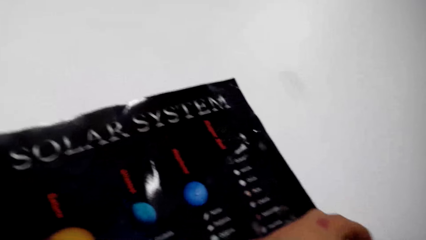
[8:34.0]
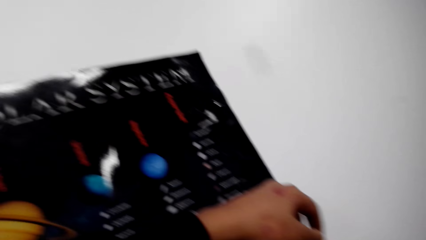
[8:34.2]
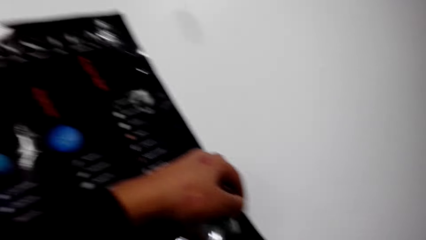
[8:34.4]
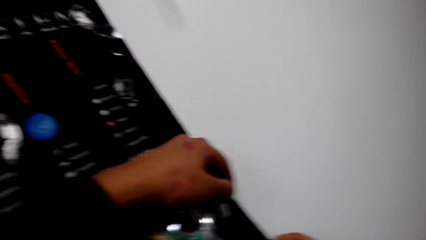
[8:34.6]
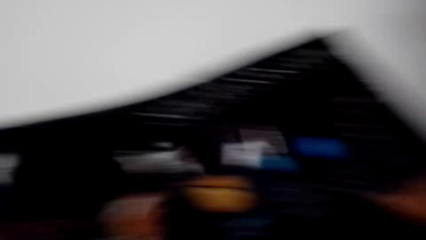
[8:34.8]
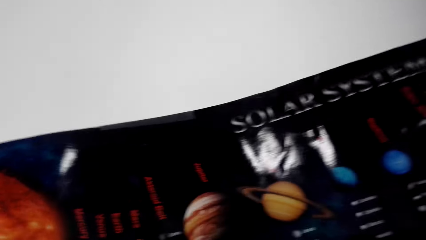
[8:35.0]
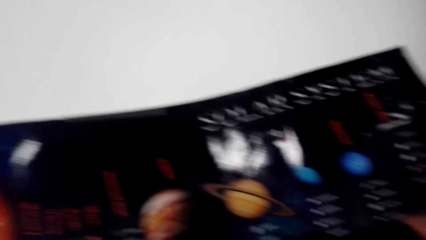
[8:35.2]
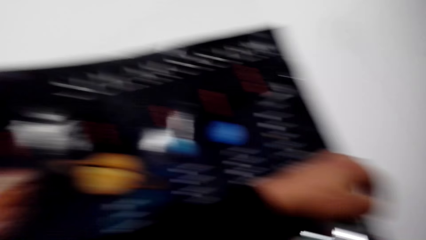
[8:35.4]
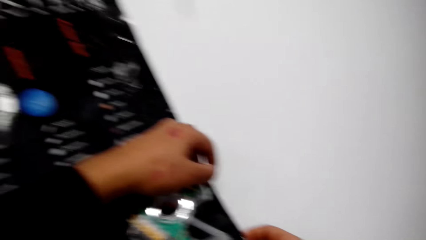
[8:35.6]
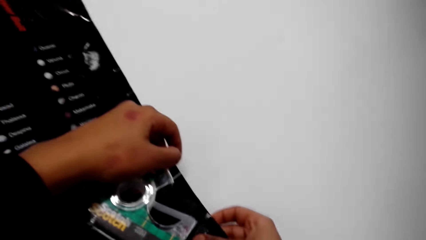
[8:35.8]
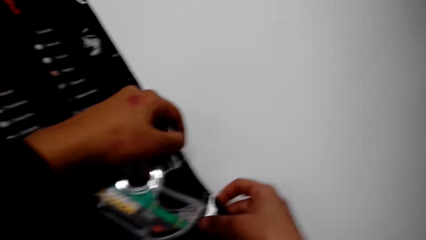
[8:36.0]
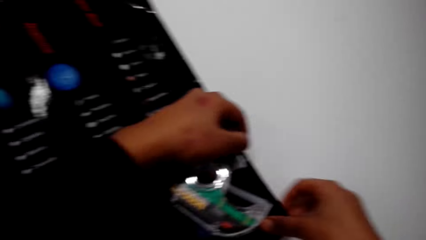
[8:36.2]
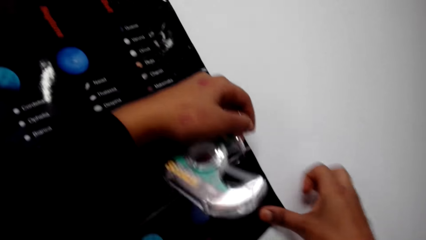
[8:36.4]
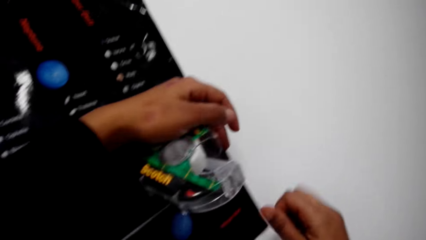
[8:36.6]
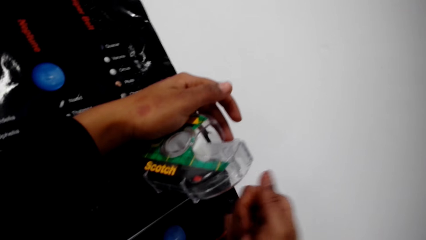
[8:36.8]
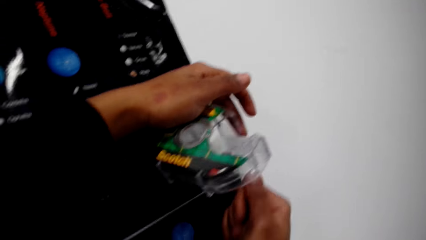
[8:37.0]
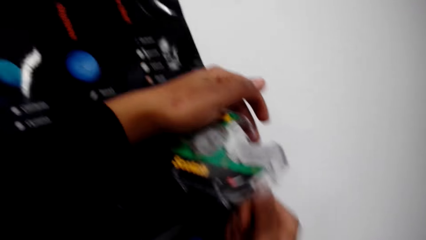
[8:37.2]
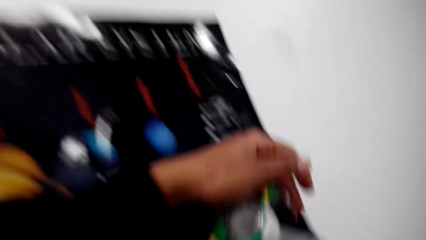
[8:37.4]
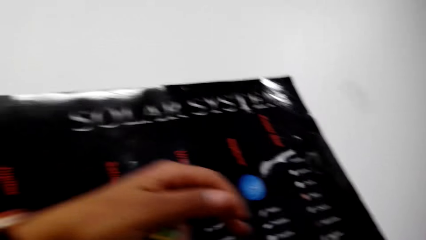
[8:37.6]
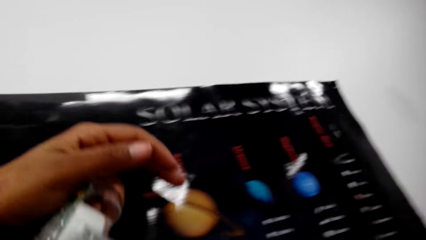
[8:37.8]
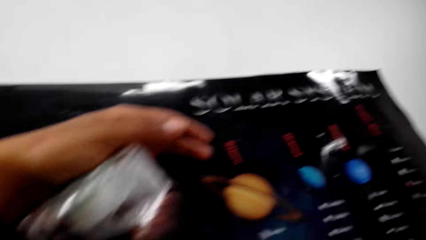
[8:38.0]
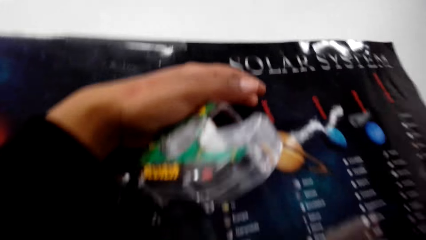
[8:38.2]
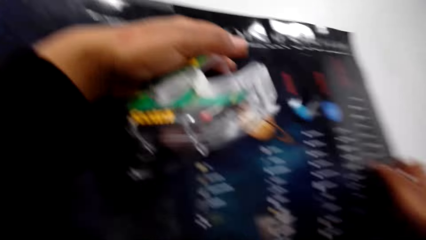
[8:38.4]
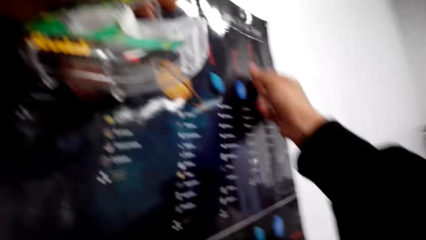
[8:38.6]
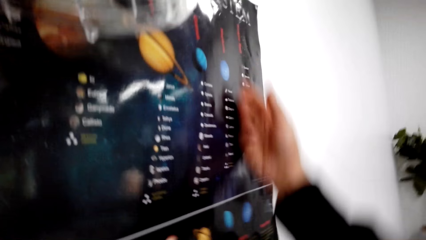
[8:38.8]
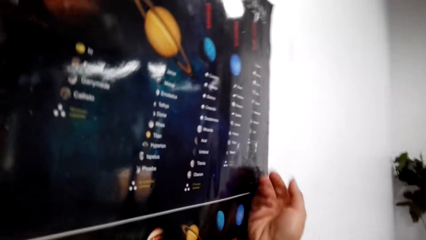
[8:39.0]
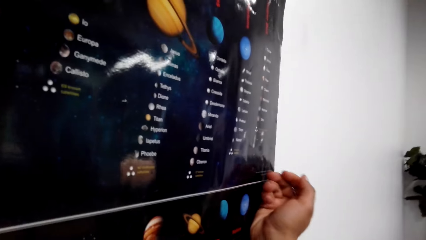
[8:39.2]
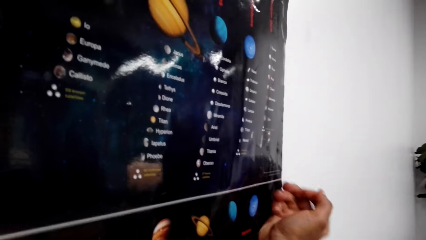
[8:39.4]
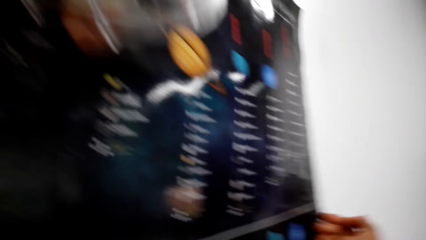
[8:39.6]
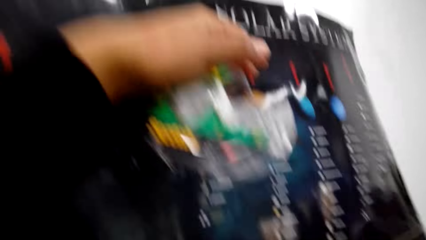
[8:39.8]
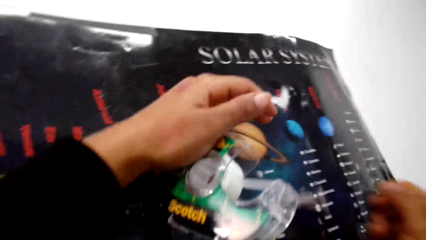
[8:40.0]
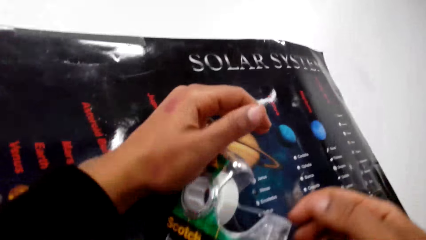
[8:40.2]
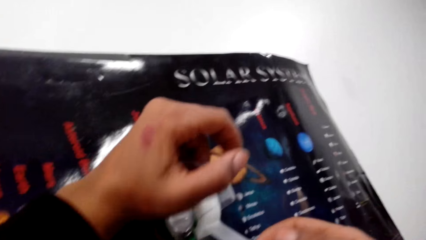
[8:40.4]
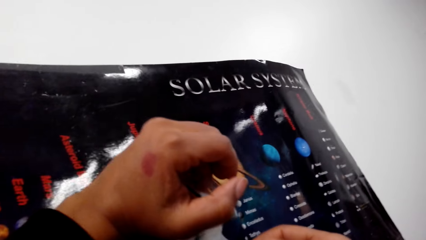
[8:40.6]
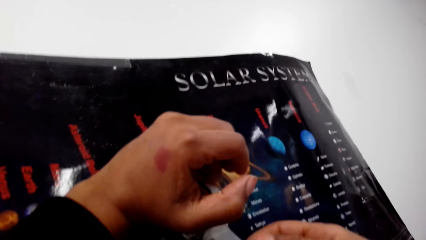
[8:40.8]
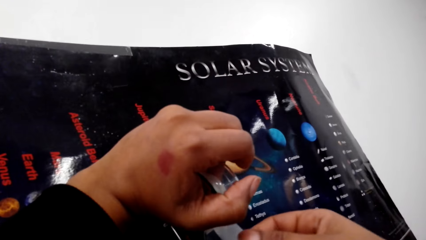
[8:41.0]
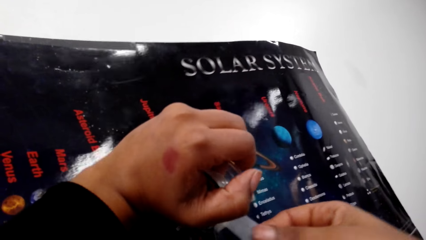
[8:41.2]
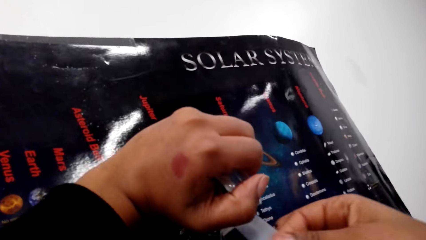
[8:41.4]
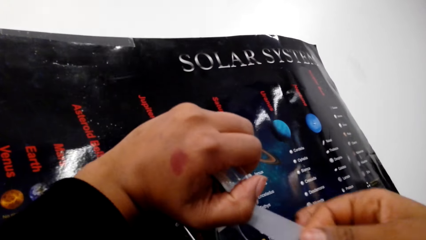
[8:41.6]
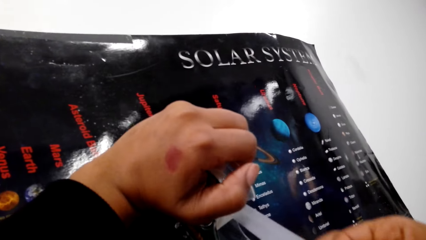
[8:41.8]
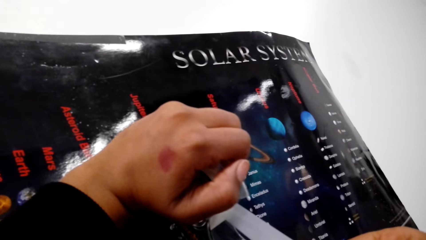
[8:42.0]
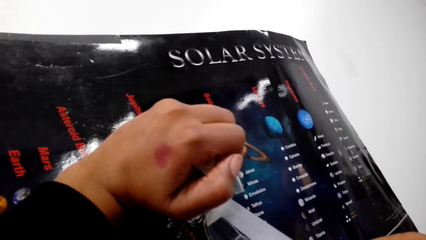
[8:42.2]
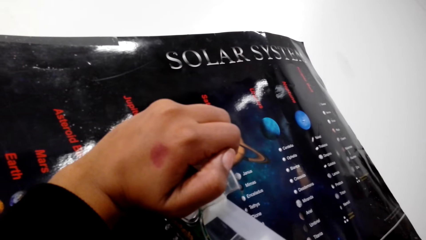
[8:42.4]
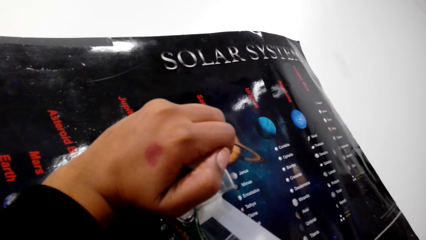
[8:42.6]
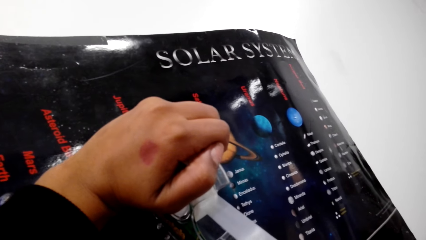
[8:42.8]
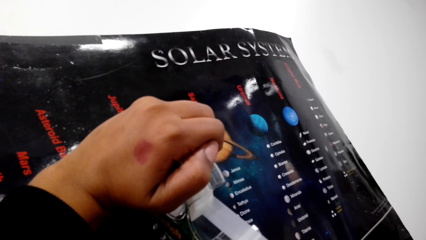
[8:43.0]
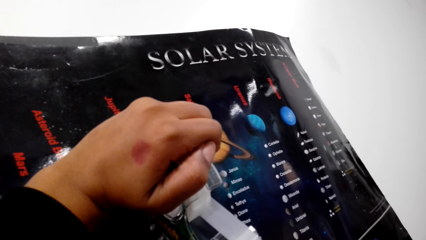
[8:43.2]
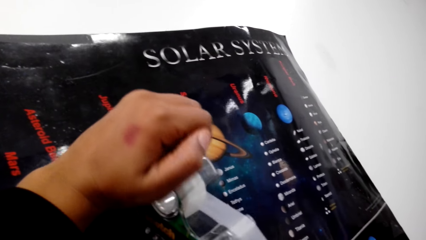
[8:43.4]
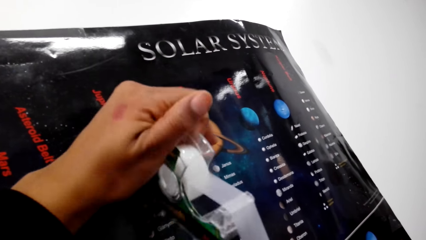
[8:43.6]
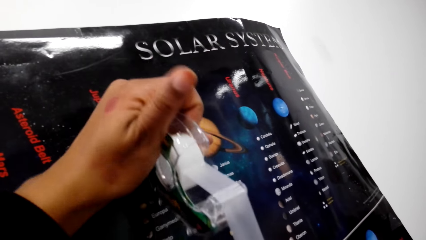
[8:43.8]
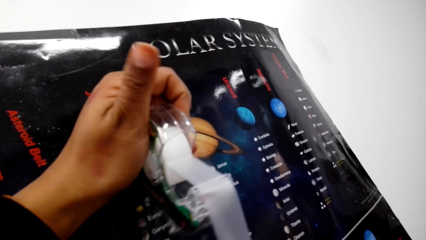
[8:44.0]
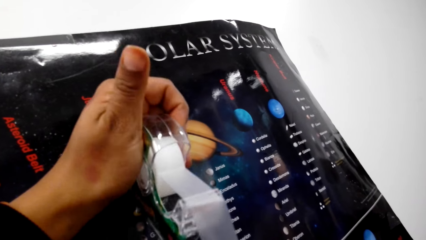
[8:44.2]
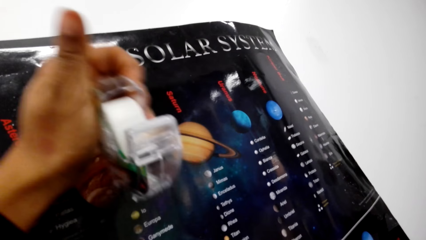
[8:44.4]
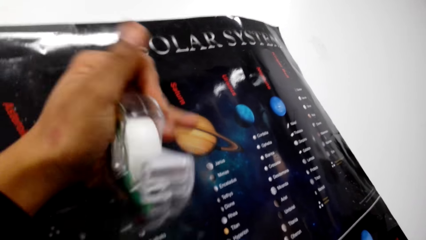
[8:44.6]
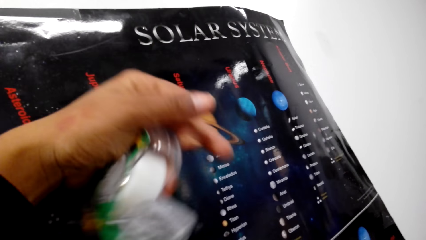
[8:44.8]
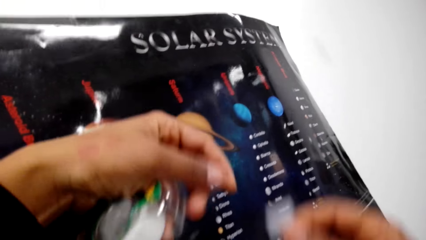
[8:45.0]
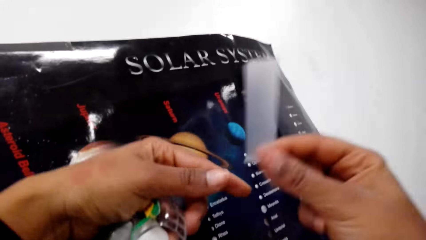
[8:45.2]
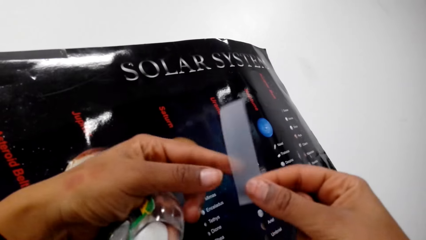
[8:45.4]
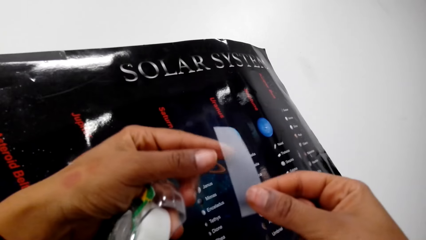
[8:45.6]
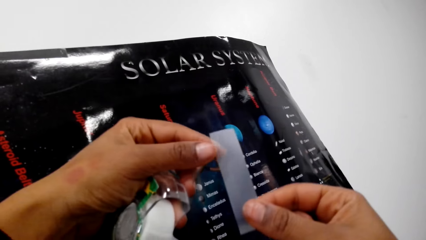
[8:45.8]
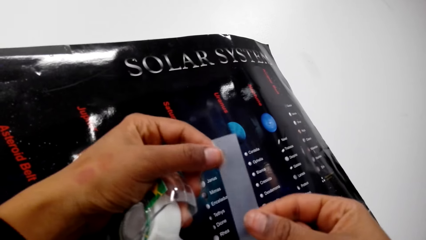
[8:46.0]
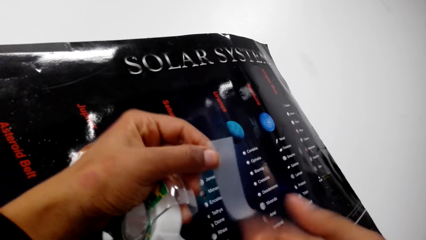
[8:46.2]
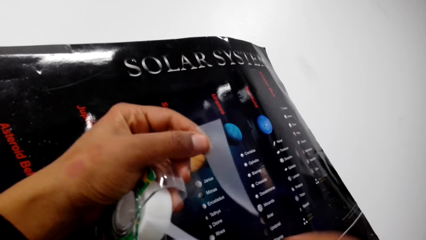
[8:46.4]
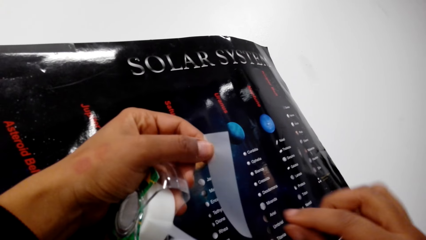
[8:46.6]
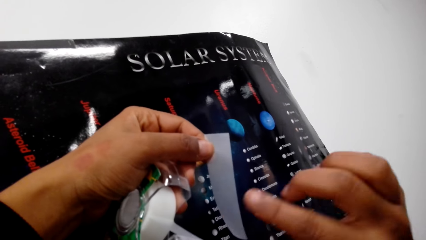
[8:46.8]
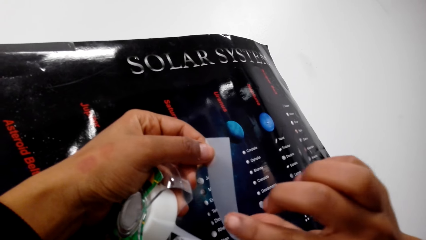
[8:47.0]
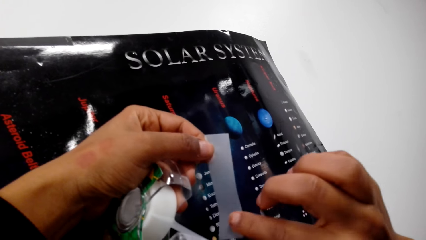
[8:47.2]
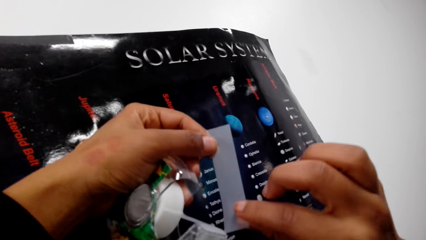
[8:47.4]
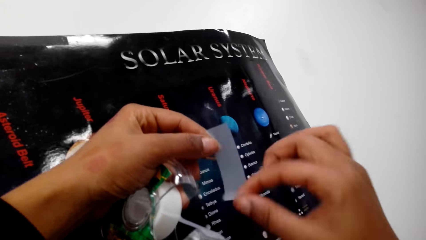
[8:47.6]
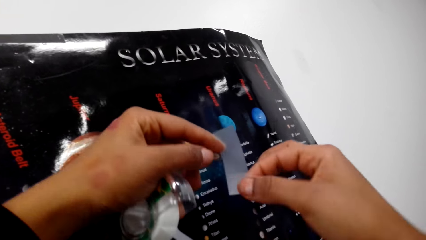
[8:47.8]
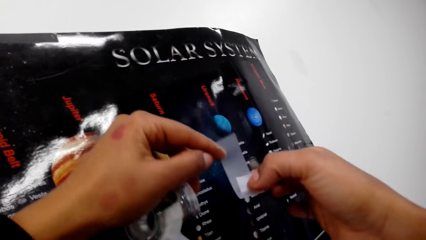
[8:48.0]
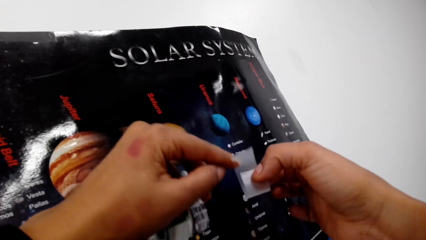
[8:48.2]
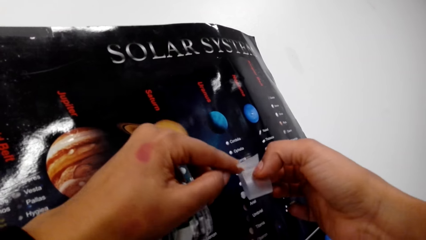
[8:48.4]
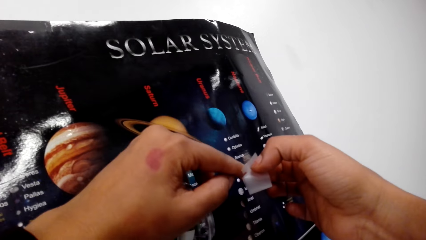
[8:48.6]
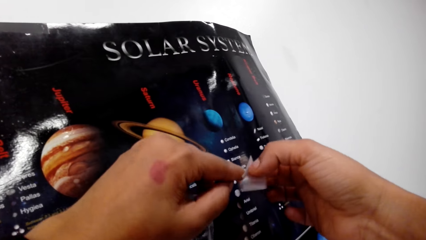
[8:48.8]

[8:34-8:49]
The camera wearer sticks the sticky tape to the wall with her right hand. She presses the poster against the wall. She draws out the sticky tape from the tape dispenser with her right hand. She holds the tape. She cuts the tape from the tape dispenser with her right hand. She folds the sticky tape with both hands.
